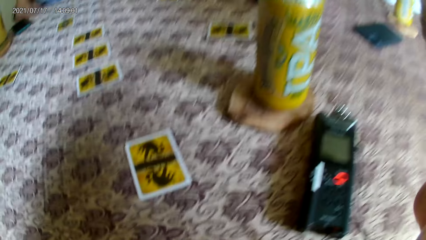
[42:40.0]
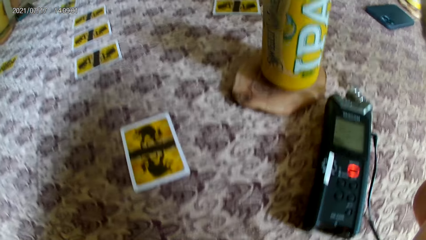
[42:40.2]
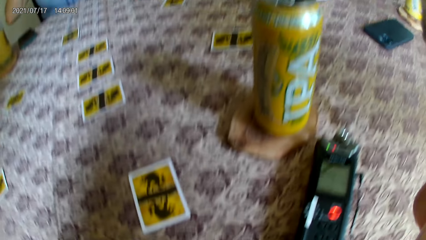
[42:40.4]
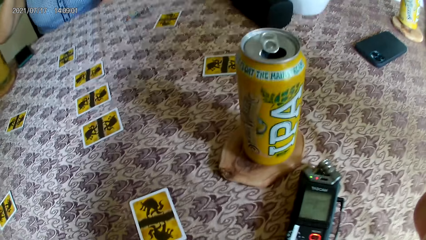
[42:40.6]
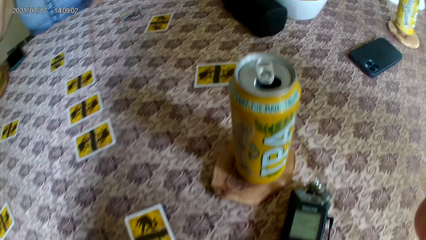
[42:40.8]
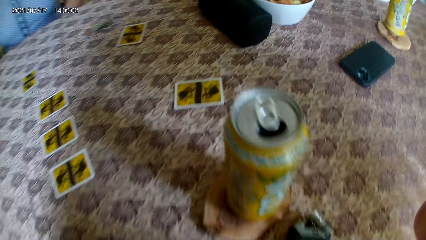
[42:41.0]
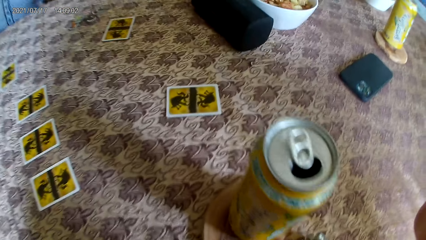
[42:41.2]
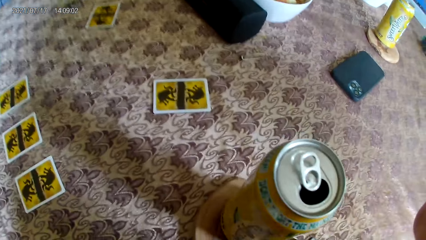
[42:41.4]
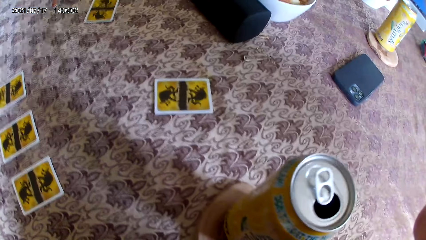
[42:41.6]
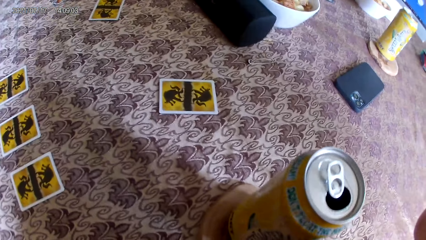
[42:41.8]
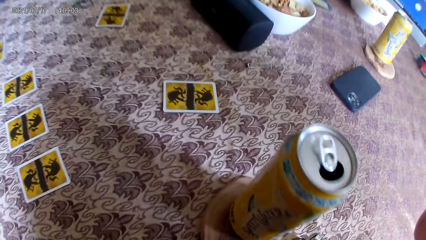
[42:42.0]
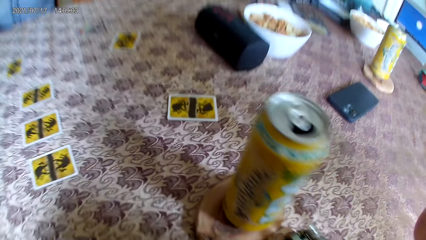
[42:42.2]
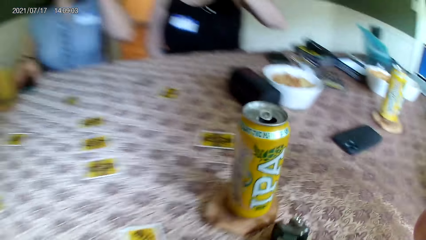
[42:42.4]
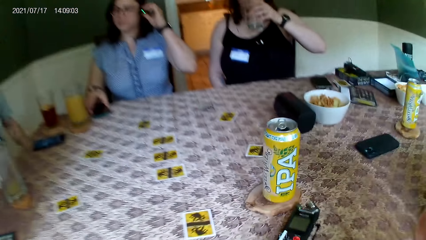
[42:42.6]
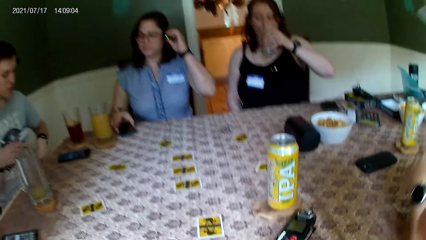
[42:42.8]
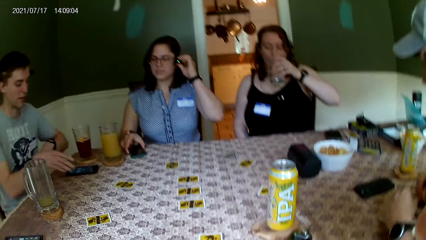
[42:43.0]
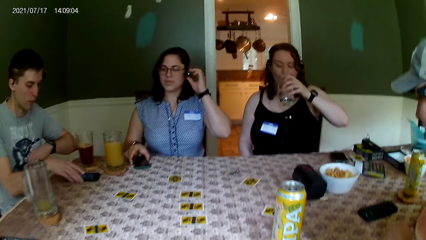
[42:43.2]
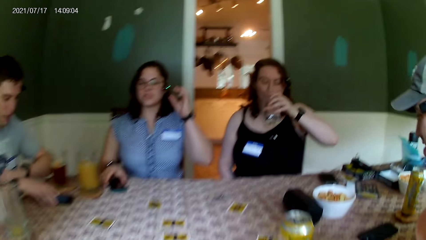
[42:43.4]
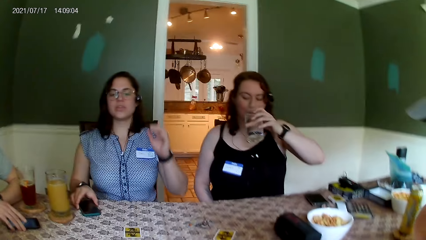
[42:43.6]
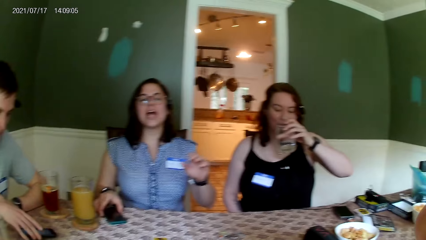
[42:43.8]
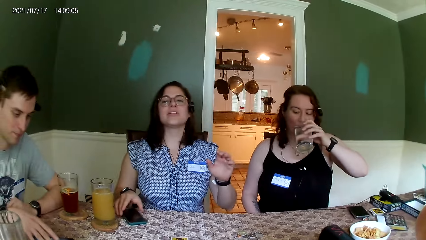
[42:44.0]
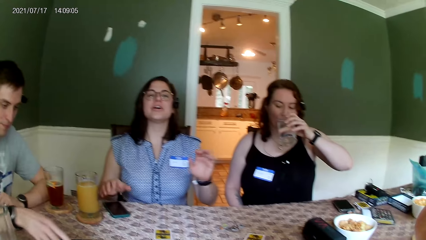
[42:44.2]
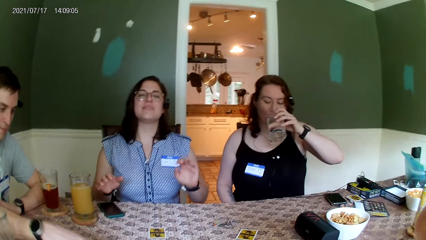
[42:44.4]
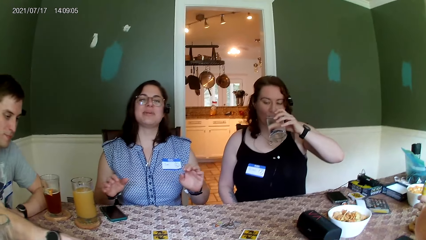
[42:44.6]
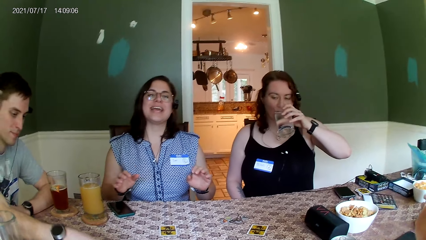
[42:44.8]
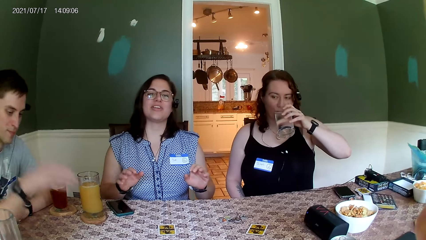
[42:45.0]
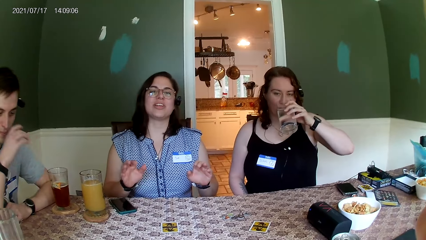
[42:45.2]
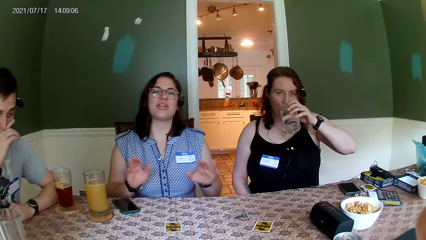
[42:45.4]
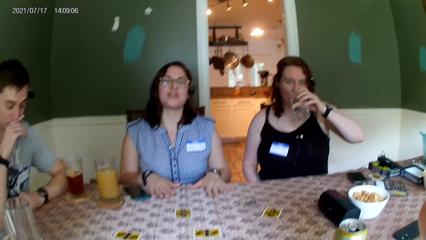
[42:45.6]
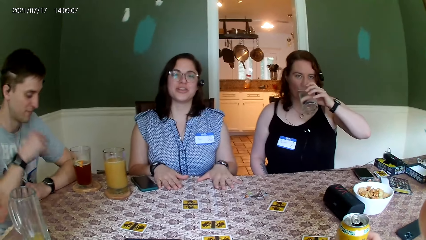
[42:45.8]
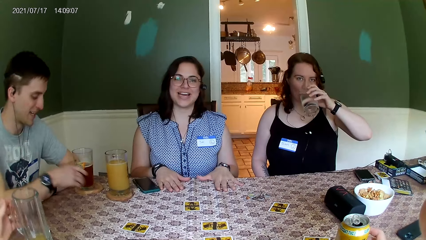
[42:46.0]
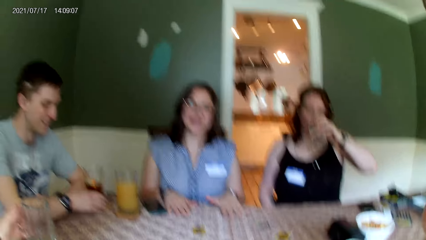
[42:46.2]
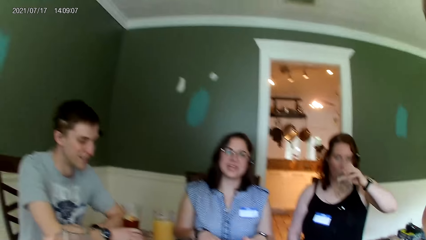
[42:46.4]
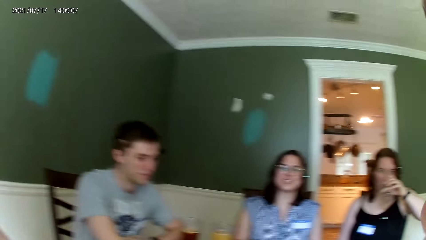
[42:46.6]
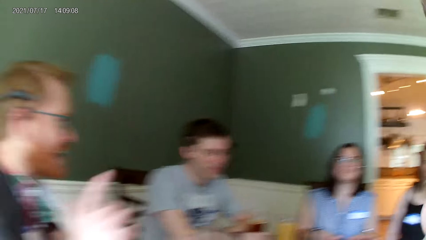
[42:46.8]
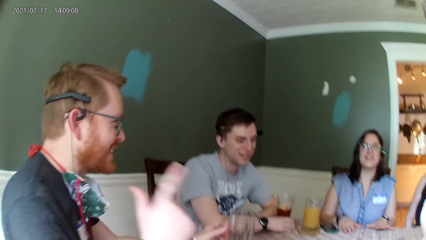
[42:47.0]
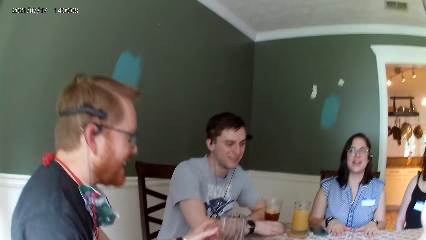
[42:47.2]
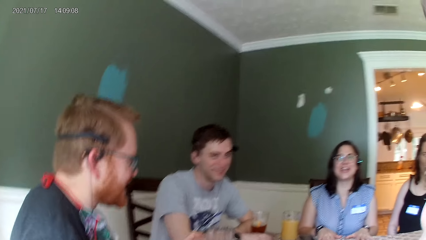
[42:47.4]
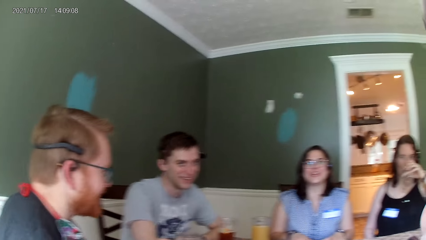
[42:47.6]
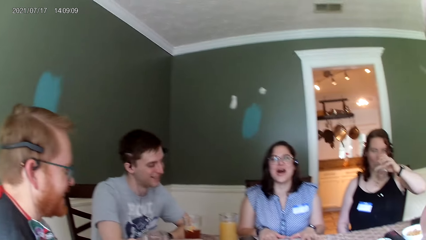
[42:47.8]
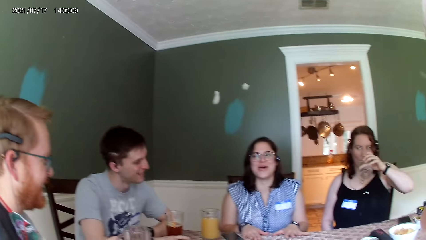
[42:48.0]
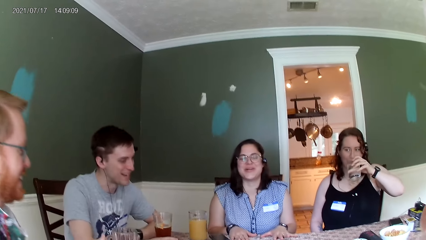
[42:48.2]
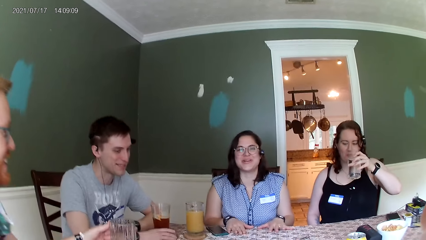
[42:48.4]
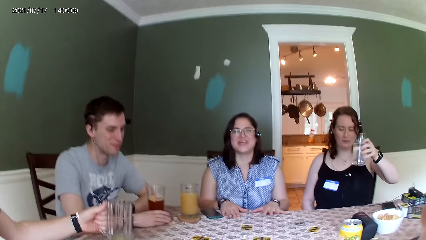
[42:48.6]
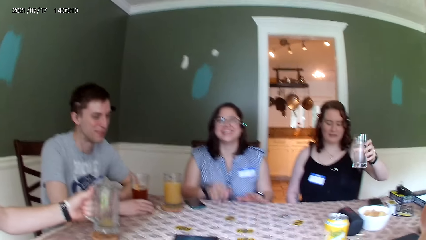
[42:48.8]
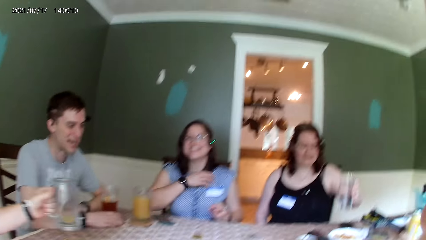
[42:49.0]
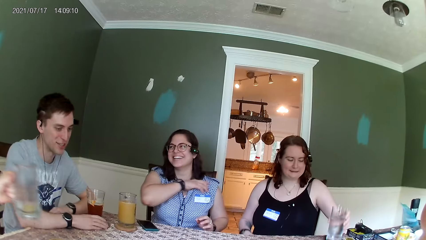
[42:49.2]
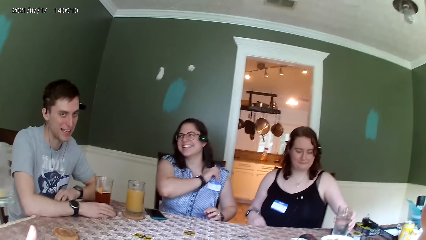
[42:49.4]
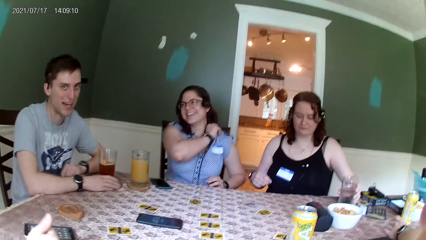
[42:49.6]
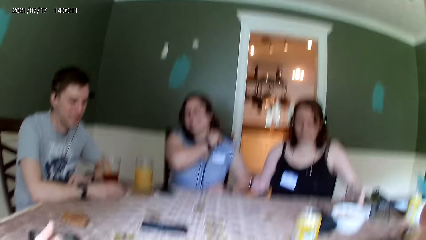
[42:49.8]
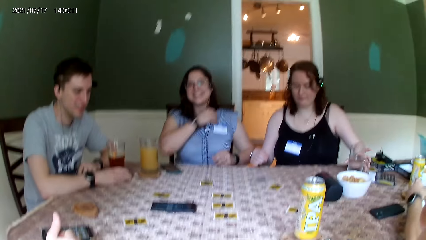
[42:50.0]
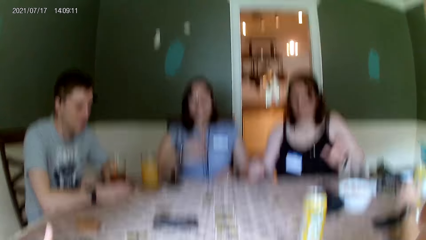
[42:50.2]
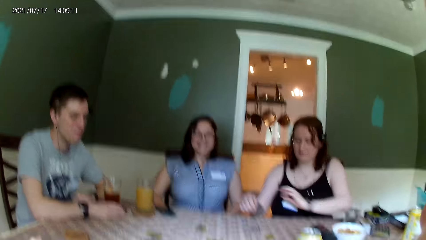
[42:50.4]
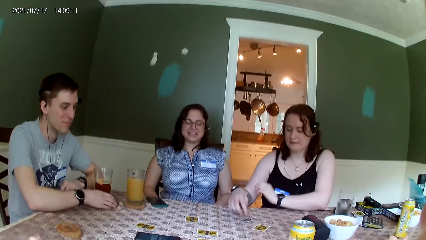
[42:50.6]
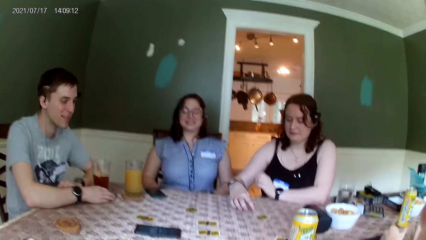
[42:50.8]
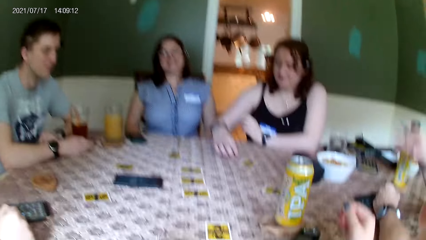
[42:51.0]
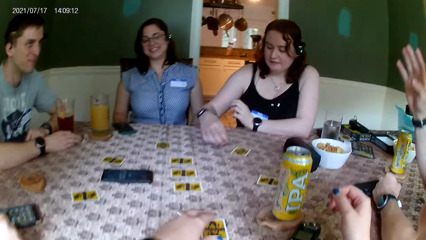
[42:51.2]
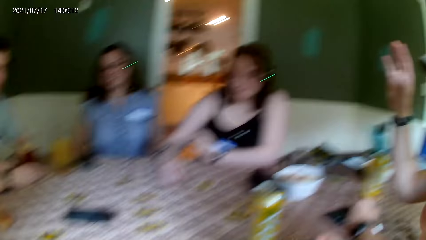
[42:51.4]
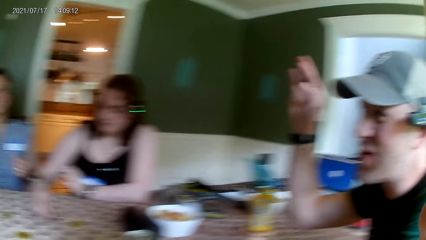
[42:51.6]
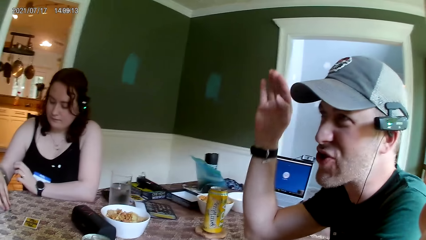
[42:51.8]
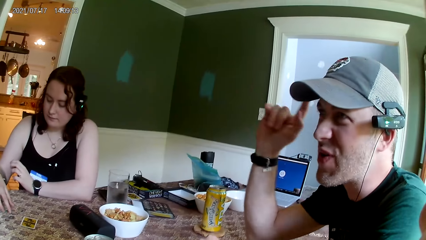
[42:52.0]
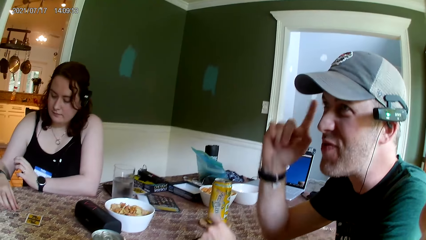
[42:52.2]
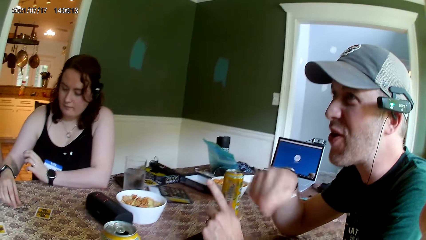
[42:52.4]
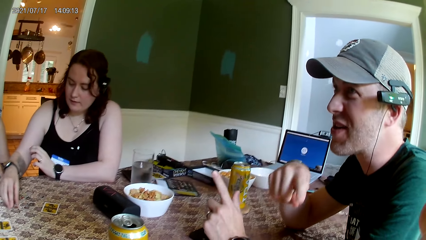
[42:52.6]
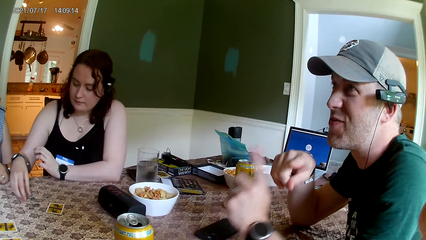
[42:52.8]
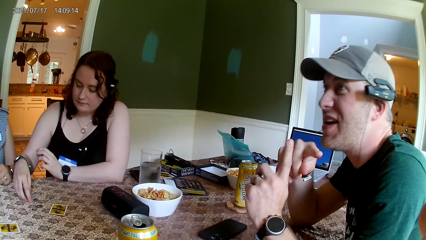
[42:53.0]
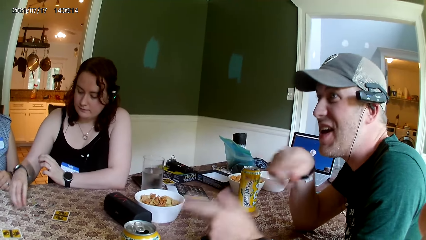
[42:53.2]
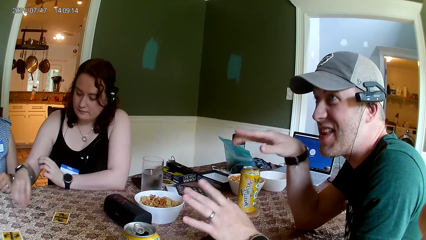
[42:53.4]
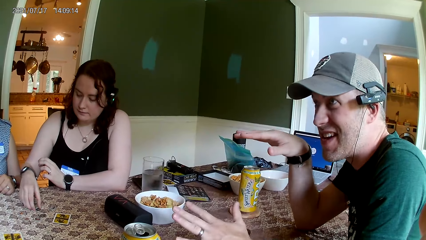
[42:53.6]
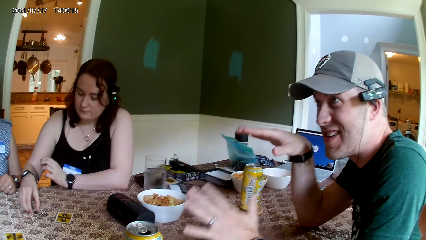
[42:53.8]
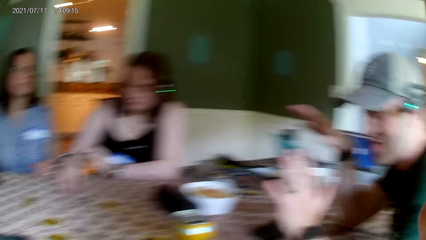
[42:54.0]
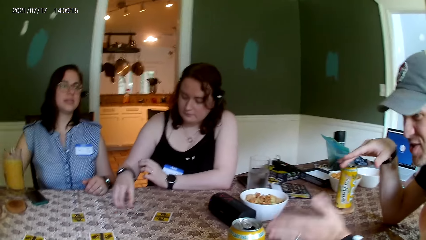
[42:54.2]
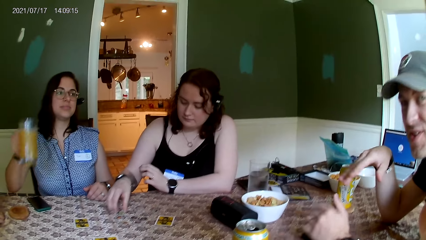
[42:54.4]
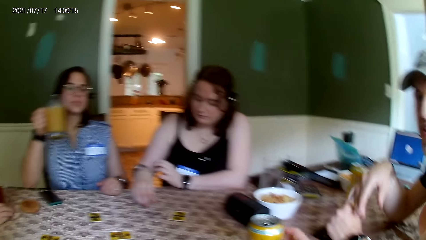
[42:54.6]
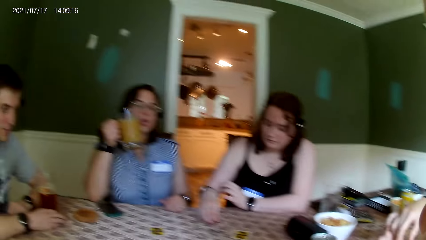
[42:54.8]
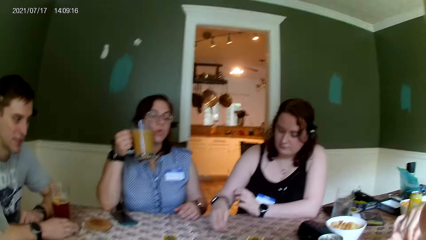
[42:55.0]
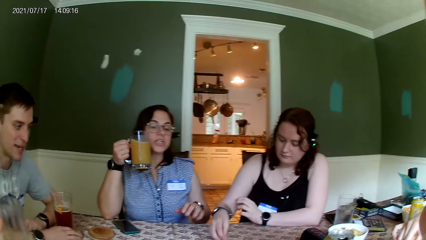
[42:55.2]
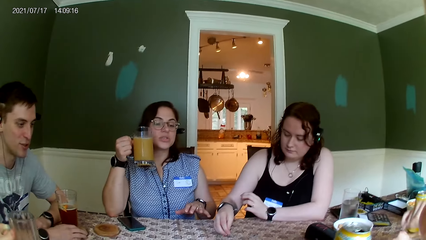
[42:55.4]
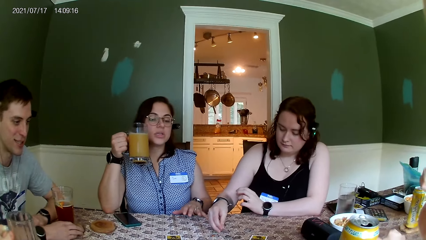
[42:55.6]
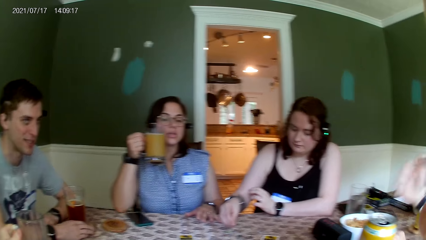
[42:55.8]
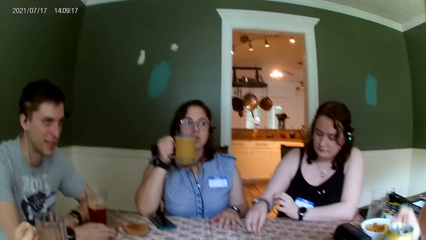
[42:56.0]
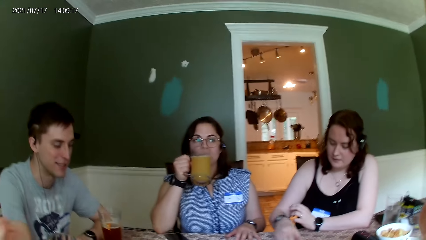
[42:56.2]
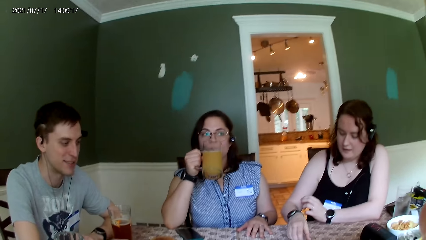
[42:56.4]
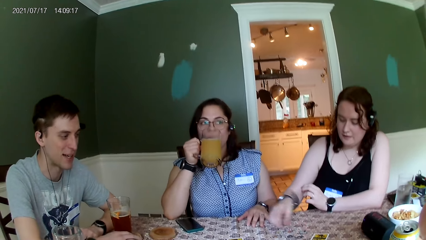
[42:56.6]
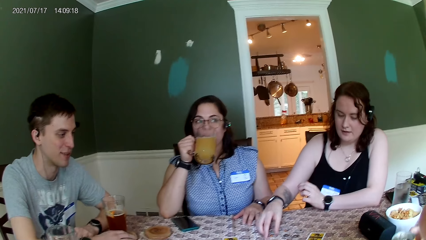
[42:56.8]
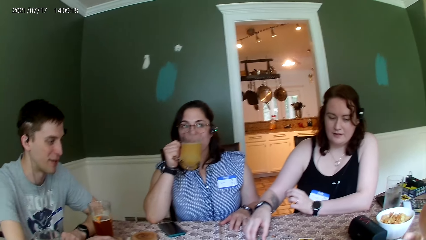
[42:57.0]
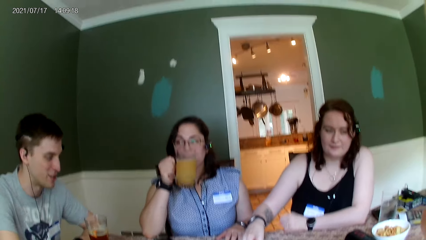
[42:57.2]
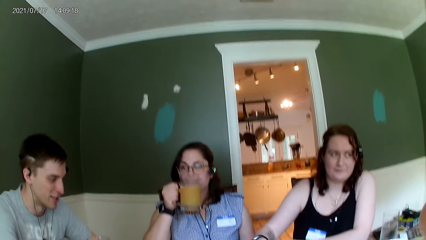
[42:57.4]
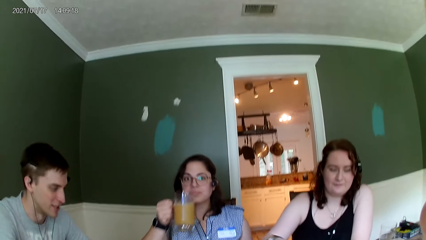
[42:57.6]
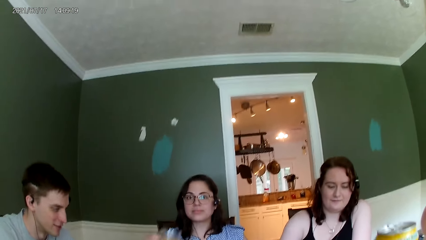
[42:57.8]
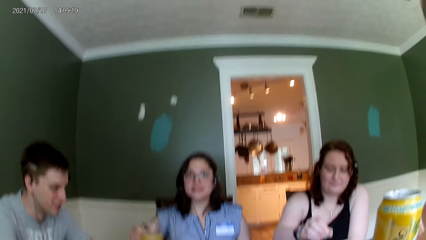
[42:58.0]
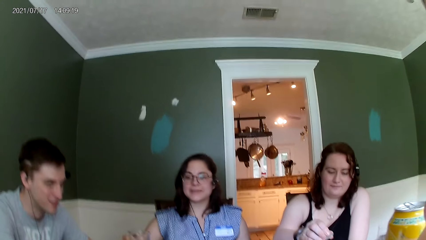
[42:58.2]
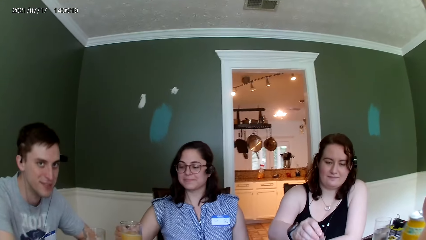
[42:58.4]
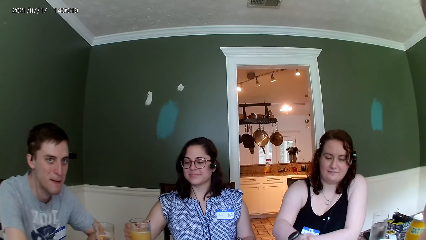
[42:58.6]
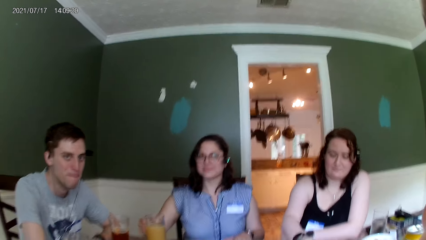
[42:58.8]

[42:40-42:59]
The camera wearer looks at the table. The woman drinks water from a tumbler in her left hand. Another woman adjusts an earphone in her left ear with her left hand. The man touches the phone on the table with his right hand. The camera wearer interacts. Another man picks up the tumbler from the table with his left hand. The other woman adjusts her blouse with her right hand. The first woman drops the tumbler on the table with her left hand and moves some coins on the table with her right hand. The camera wearer looks around. The other woman picks up the tumbler from the table with her right hand and drinks orange juice from the tumbler in her right hand. The camera wearer converses.
